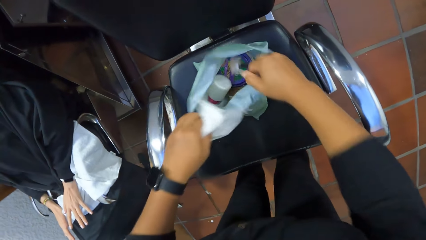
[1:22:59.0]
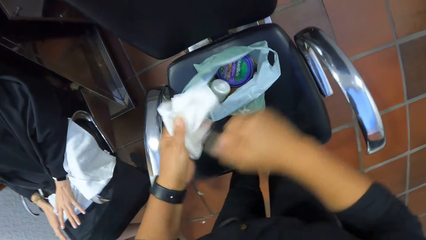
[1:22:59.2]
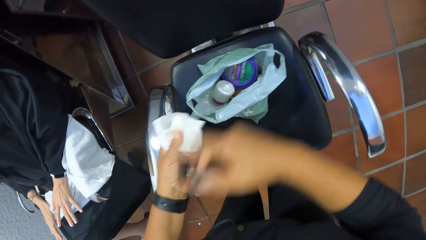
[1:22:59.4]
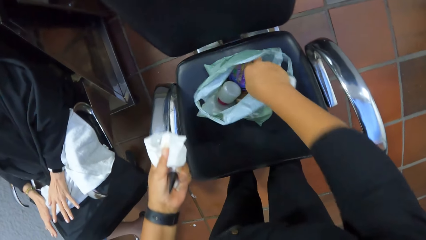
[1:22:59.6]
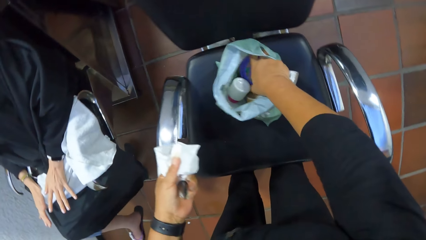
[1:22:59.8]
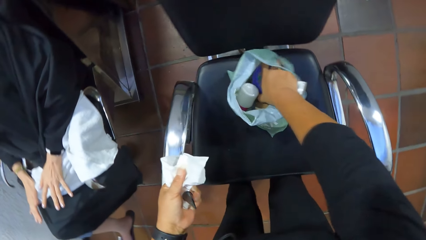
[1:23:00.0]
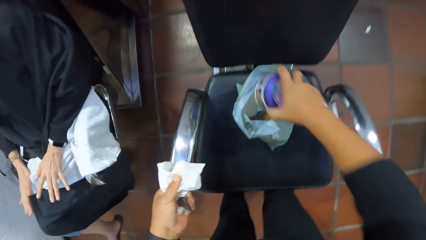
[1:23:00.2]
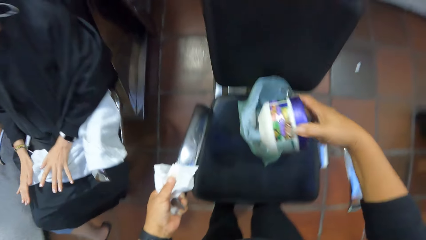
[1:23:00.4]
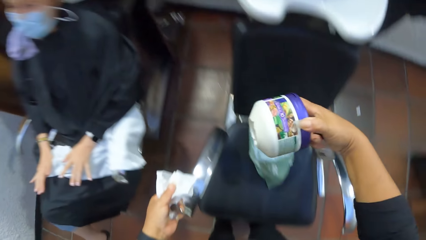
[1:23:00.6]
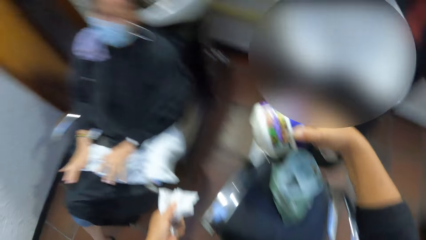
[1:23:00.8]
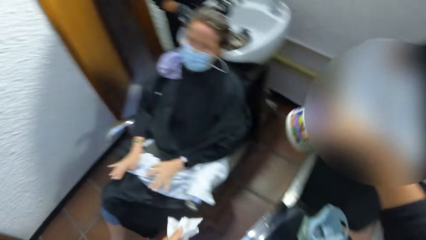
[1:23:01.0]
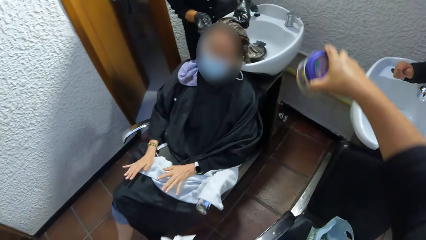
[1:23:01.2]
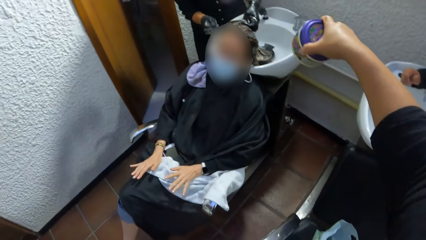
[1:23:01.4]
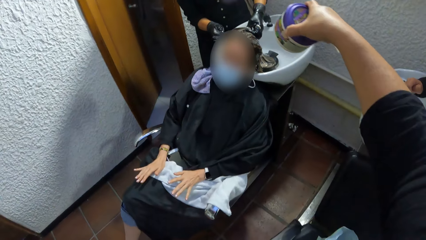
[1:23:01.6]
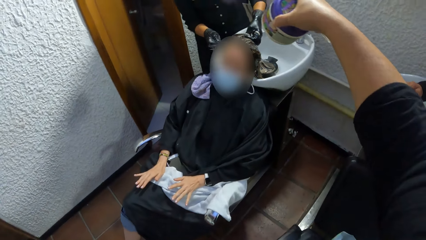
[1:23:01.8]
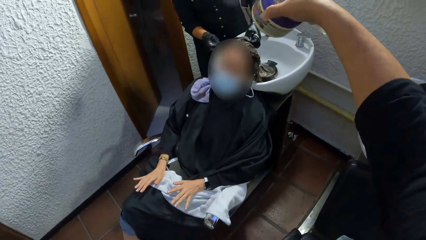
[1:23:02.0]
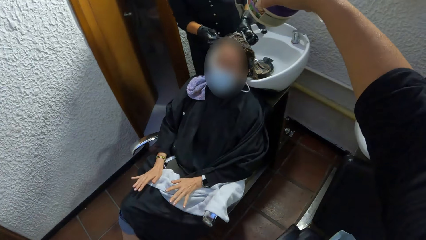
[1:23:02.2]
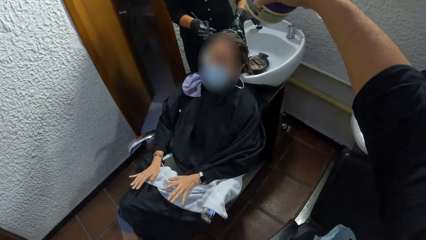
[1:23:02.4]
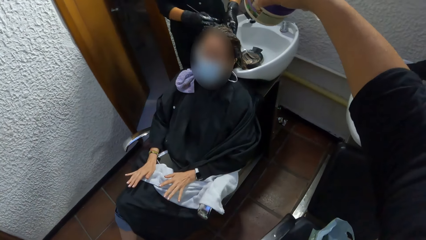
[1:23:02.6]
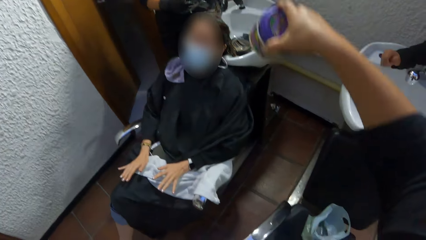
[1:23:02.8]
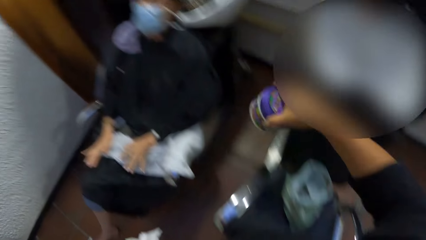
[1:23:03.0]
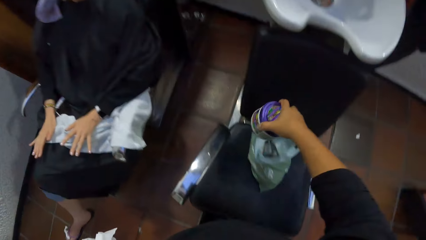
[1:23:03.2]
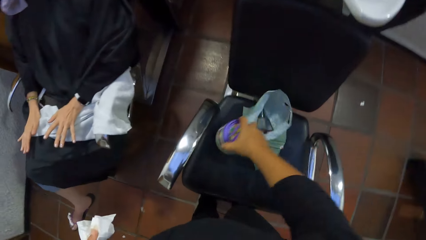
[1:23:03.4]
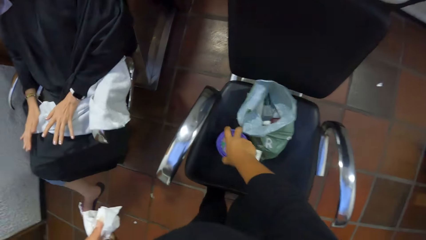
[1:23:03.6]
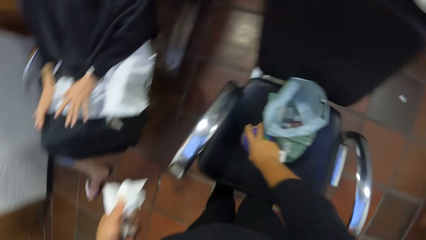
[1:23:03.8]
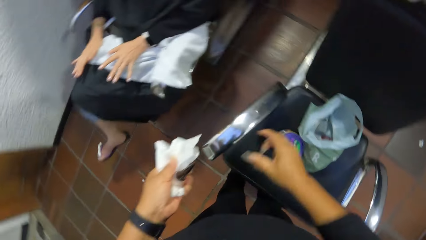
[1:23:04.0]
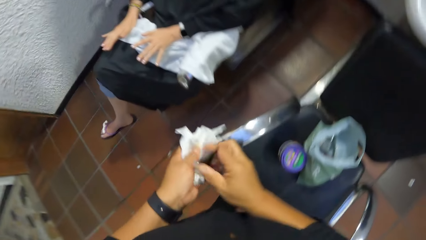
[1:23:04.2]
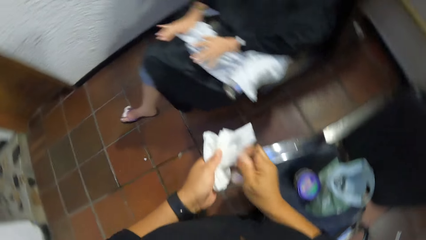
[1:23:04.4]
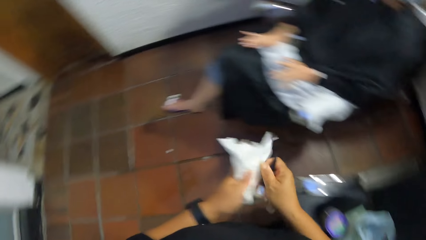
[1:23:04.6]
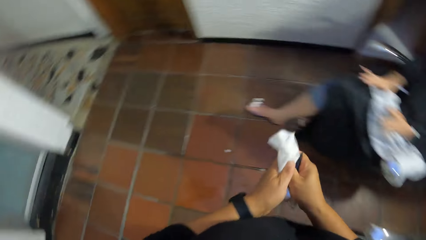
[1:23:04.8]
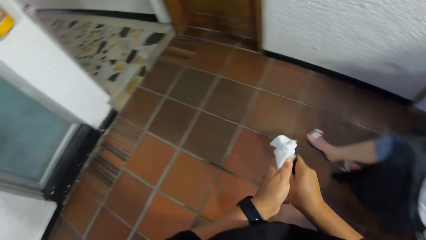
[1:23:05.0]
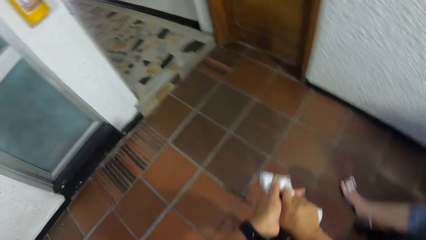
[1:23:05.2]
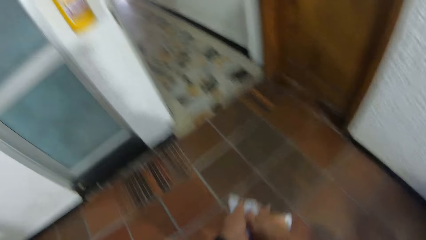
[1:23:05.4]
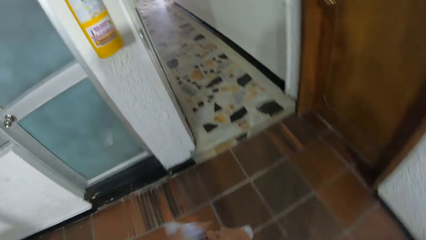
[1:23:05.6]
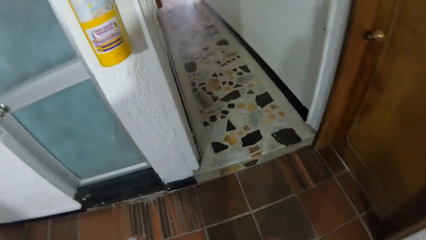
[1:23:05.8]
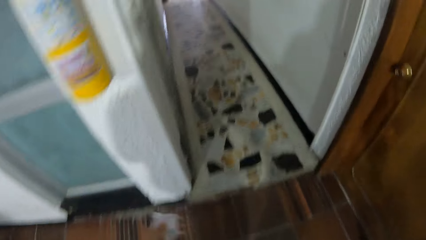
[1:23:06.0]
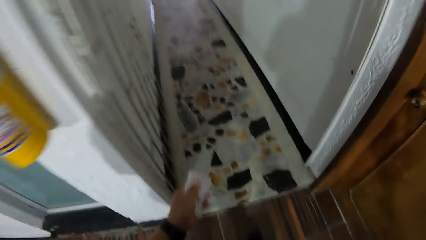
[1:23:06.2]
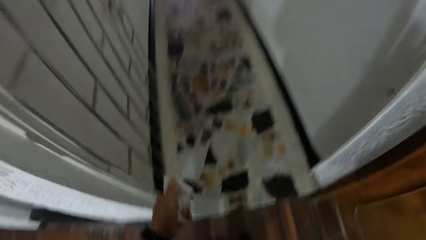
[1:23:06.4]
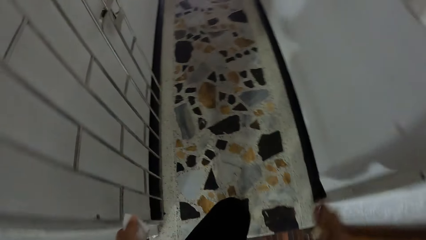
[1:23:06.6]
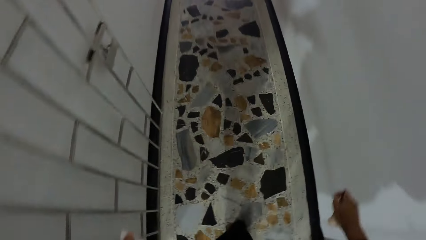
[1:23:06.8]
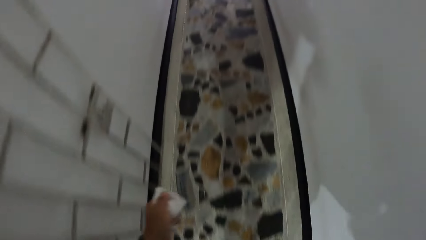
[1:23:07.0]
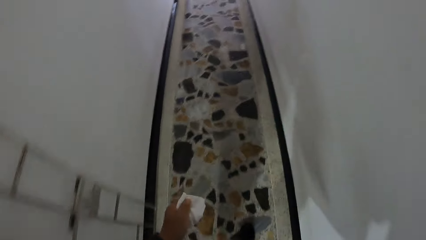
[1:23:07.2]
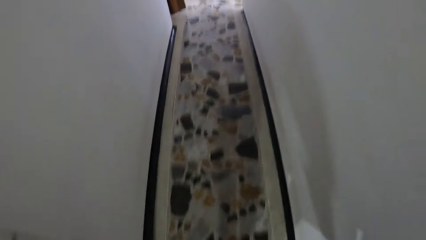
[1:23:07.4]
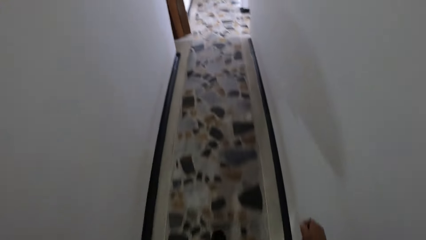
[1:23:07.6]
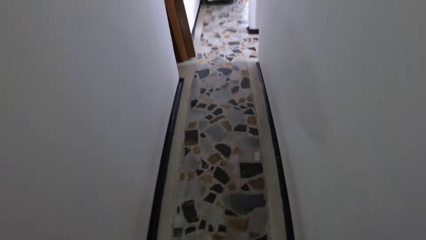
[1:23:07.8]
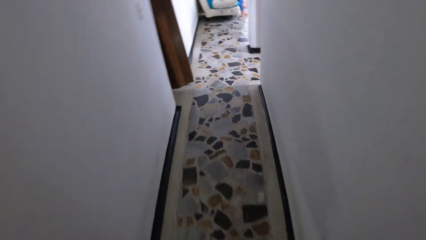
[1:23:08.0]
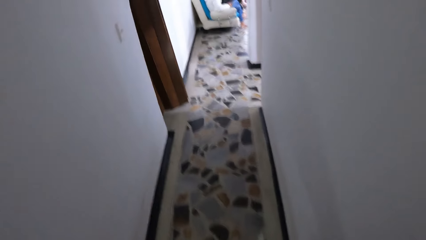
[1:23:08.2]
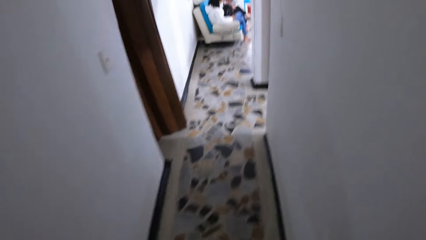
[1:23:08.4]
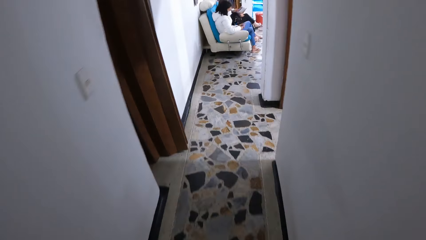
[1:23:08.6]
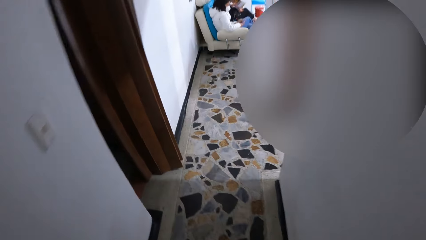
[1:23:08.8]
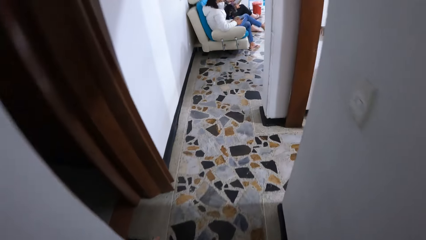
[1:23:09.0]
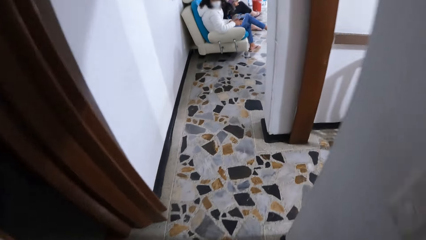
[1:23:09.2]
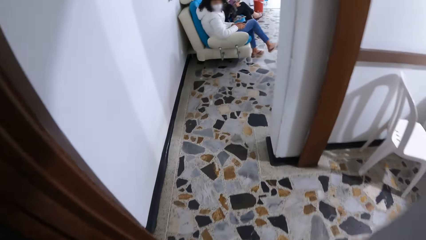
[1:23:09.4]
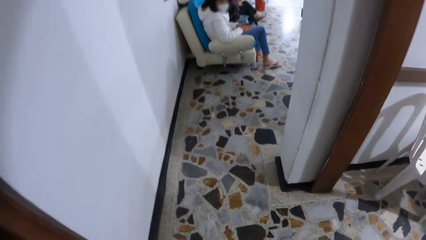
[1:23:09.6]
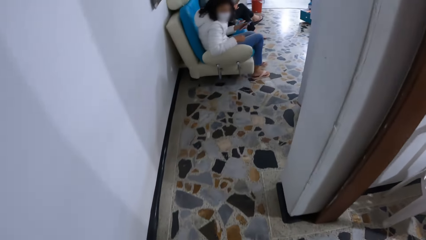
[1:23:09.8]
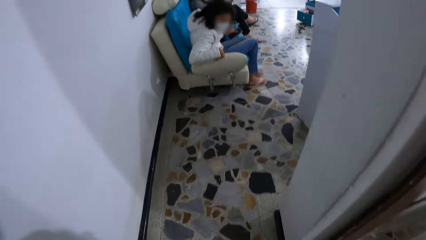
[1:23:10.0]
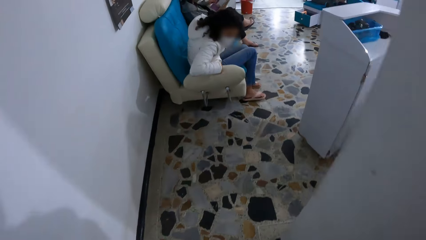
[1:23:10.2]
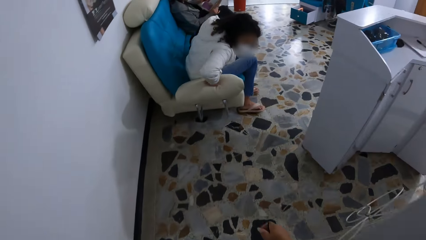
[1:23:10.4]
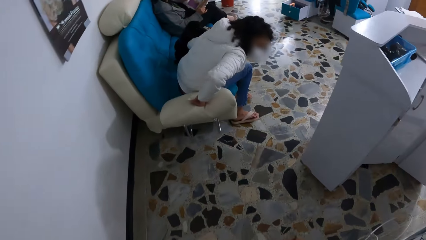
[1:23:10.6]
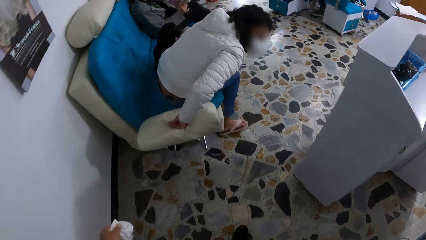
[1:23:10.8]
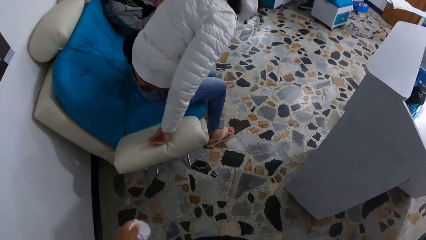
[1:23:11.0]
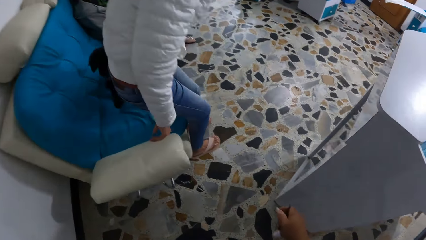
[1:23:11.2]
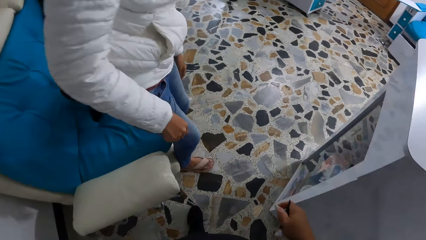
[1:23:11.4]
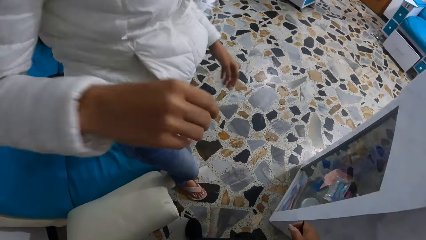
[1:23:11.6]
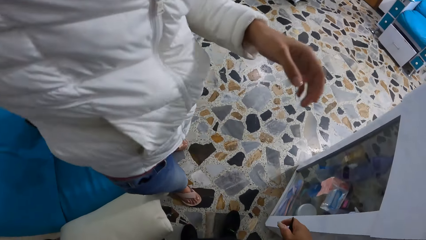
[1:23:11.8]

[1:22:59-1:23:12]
The camera wearer drops the bottle of nail polish remover in her right hand in the bag on the chair. She passes the nail polish in her right hand to her left hand. She picks up a hair relaxer from the bag on the chair with her right hand. She stares at a lady. The camera wearer places the hair relaxer in her right hand on the chair. She passes the nail polish in her left hand to her right hand. She walks around the shop.
